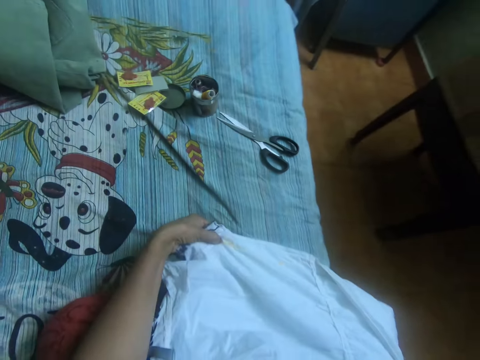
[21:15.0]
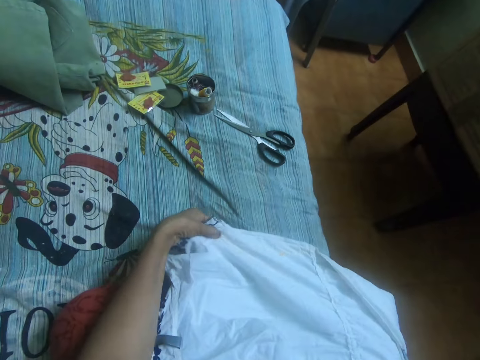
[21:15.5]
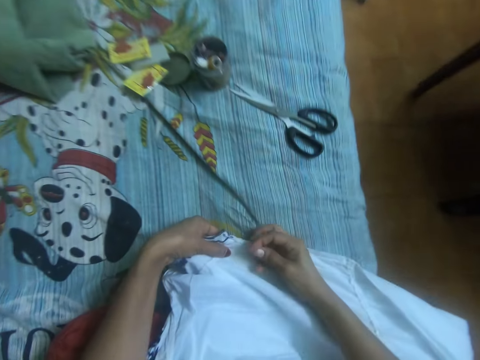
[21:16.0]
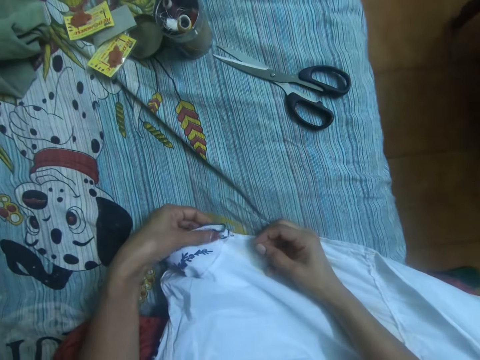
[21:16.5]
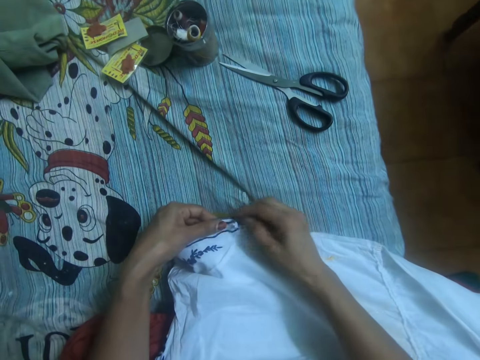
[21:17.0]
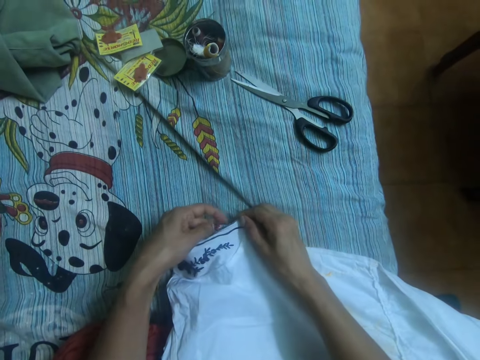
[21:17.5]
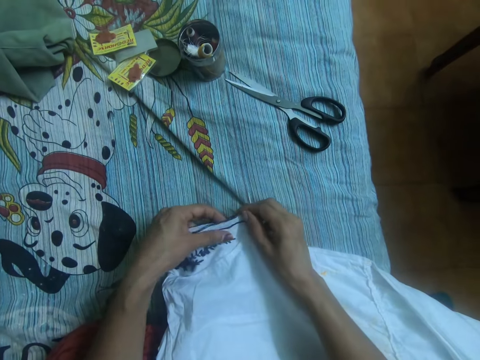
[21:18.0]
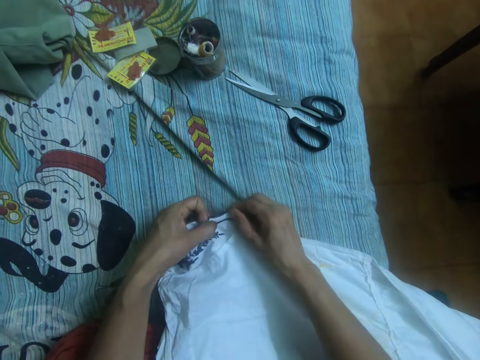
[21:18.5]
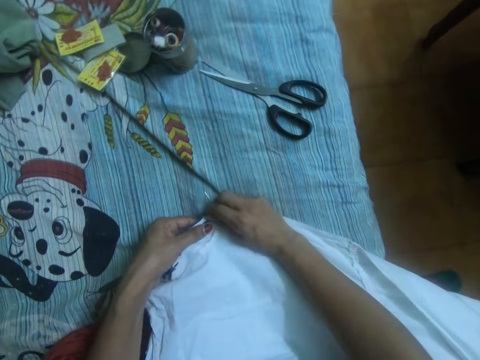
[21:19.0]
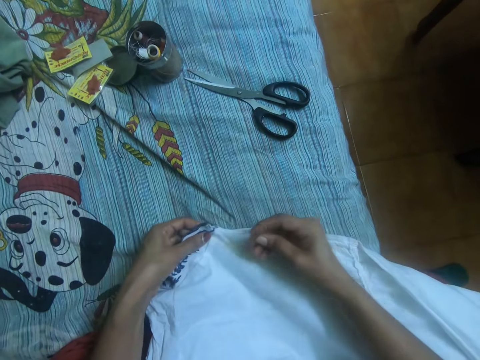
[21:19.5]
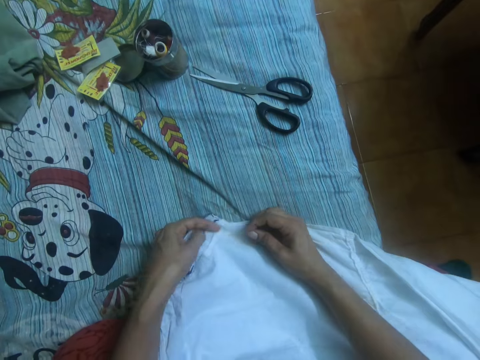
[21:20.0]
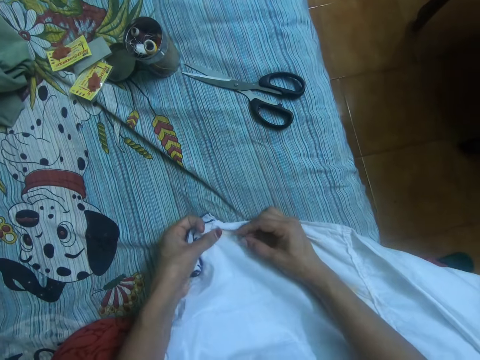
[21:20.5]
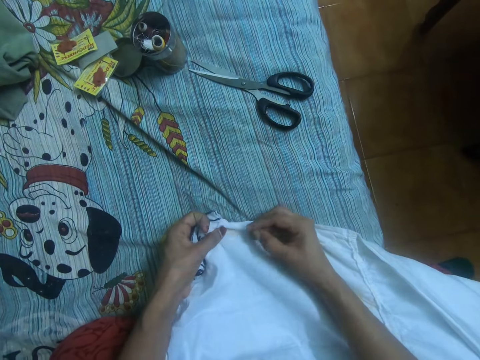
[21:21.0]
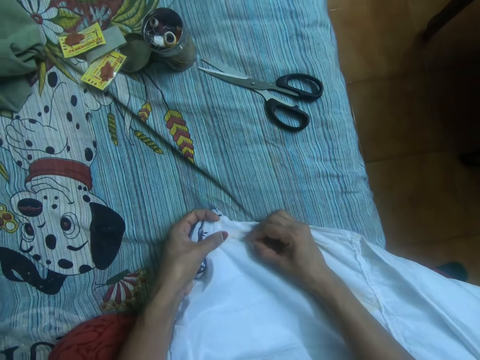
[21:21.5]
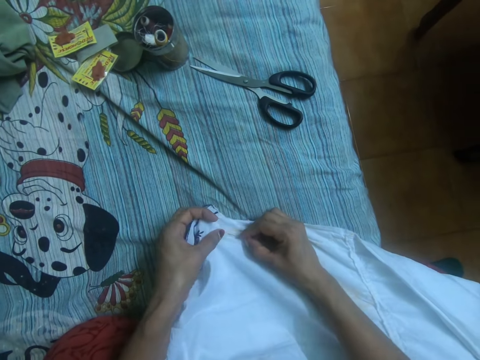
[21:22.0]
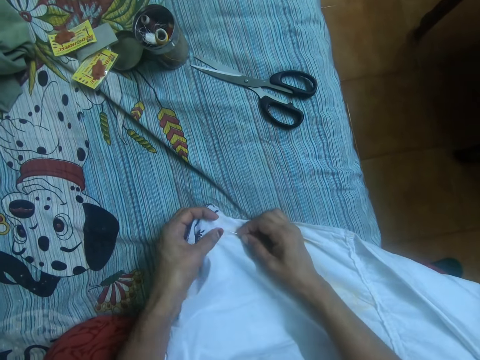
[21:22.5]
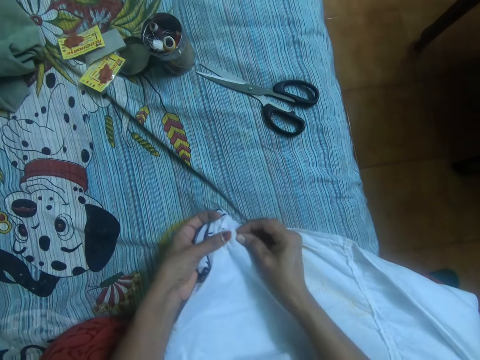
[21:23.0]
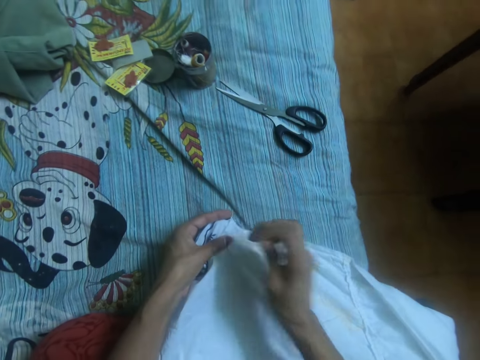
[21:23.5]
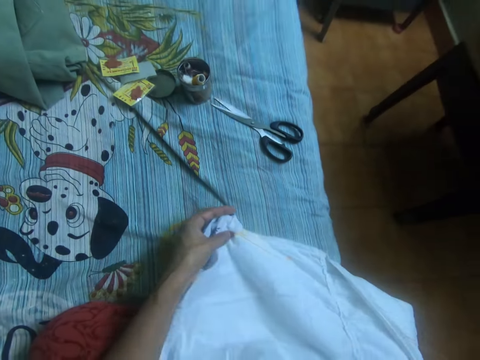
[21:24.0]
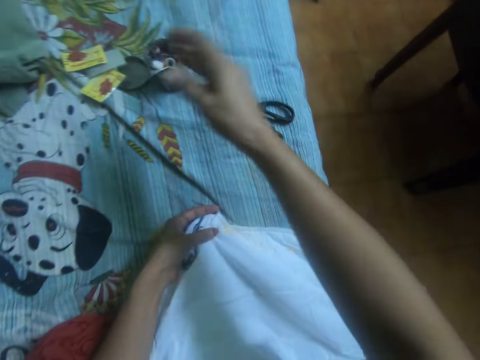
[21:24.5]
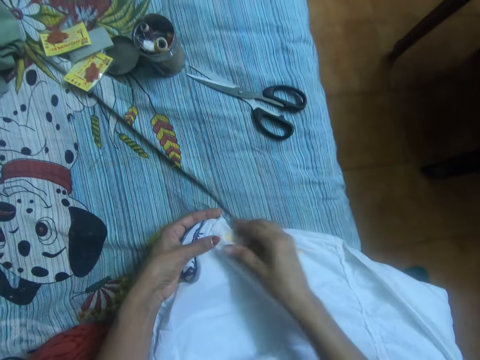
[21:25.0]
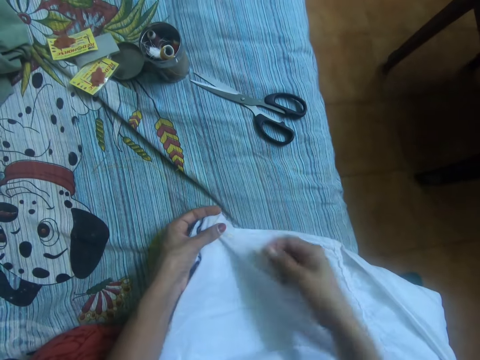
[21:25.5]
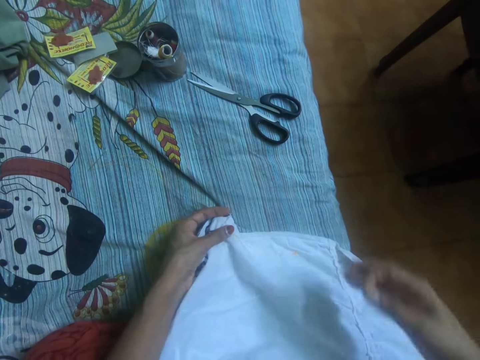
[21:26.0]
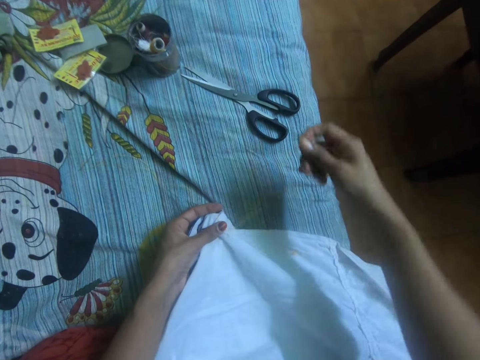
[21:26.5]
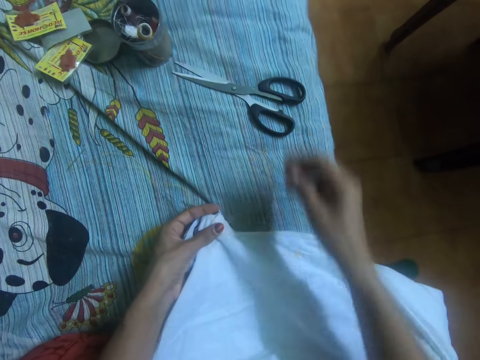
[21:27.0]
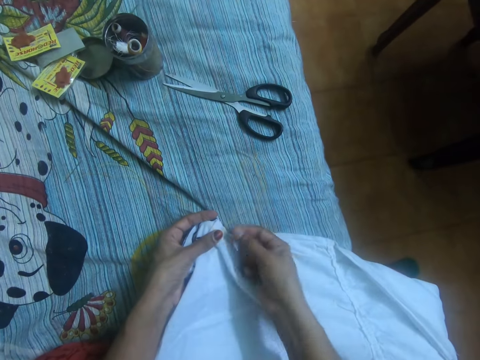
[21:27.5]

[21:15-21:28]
The camera wearer adjusts the dress with her right hand. She sews the dress with the needle in her right hand.

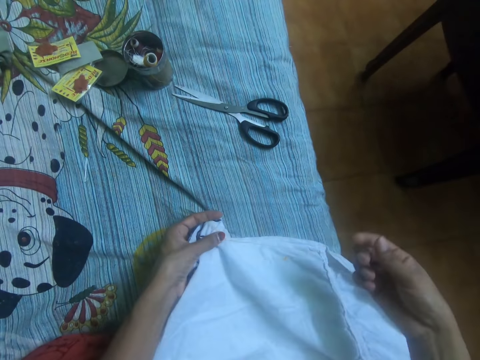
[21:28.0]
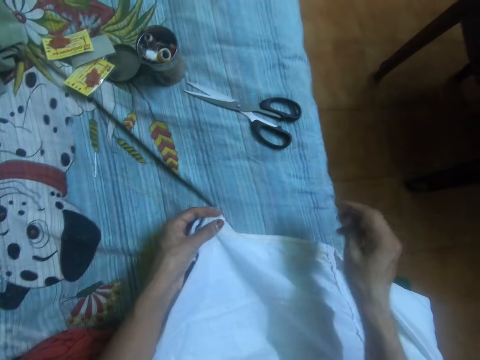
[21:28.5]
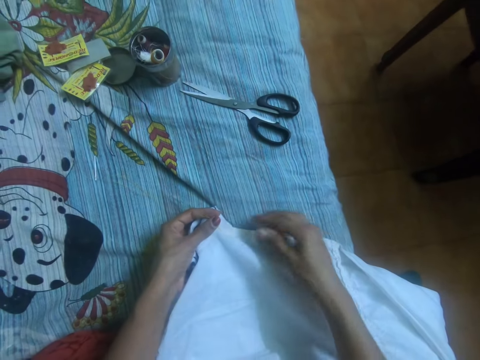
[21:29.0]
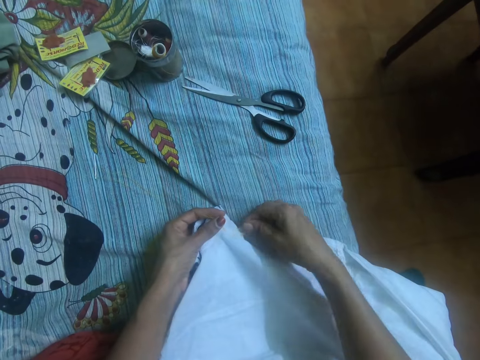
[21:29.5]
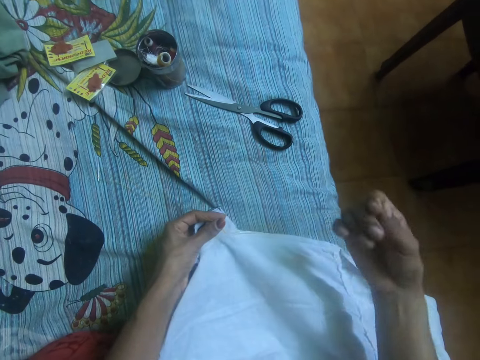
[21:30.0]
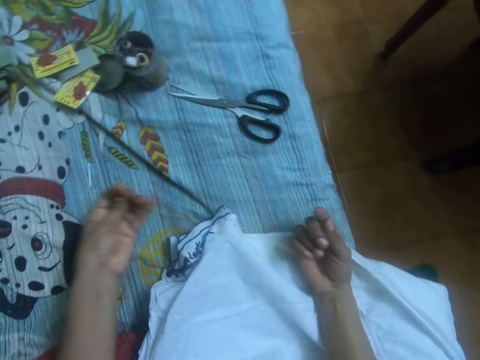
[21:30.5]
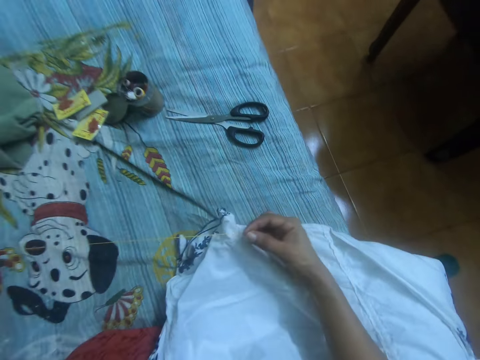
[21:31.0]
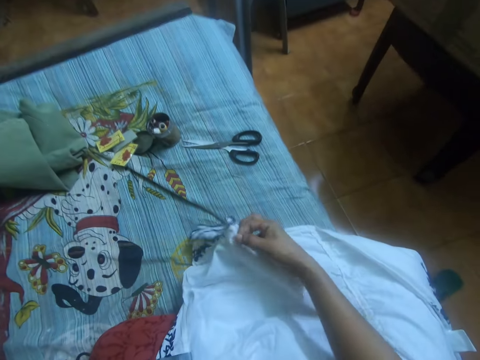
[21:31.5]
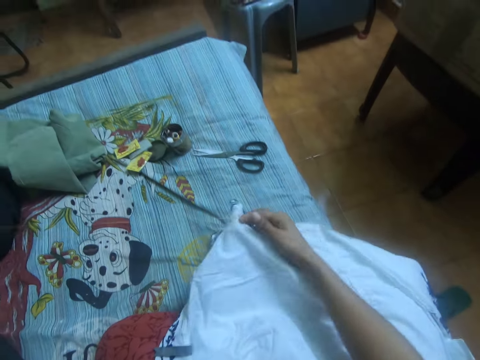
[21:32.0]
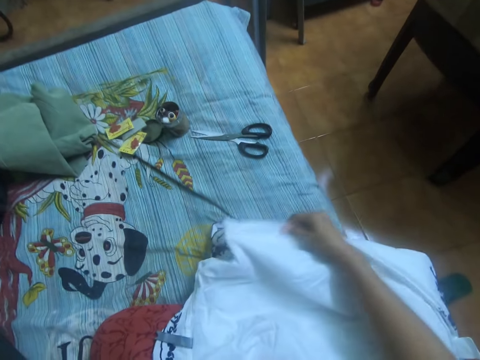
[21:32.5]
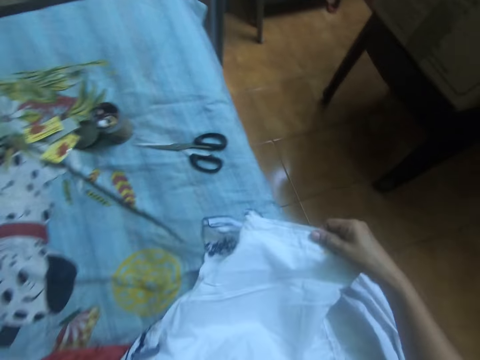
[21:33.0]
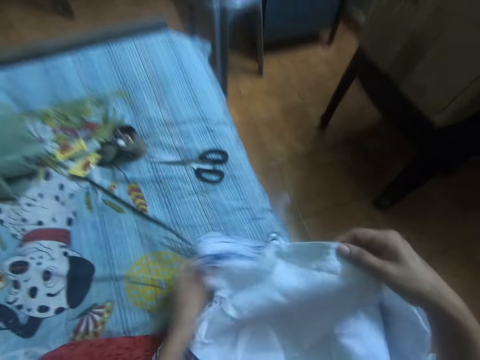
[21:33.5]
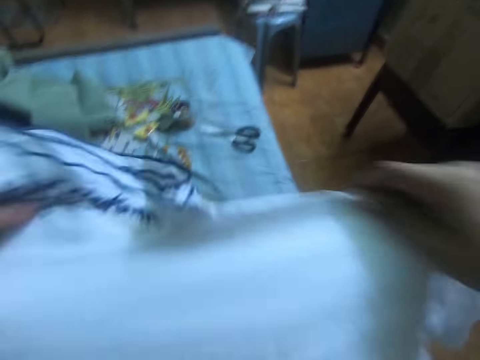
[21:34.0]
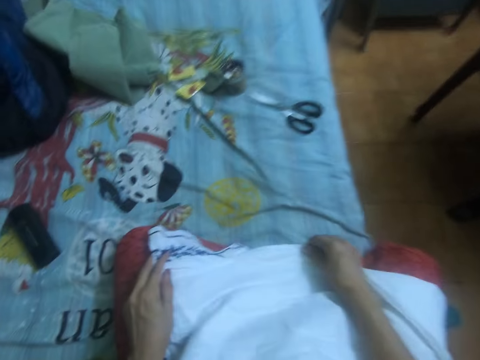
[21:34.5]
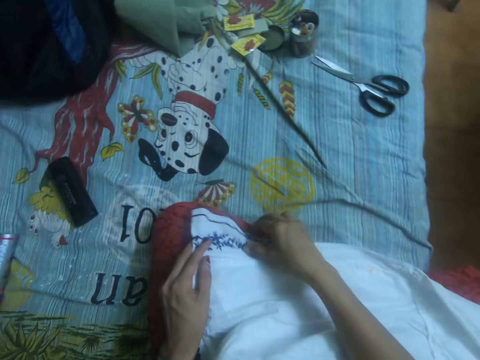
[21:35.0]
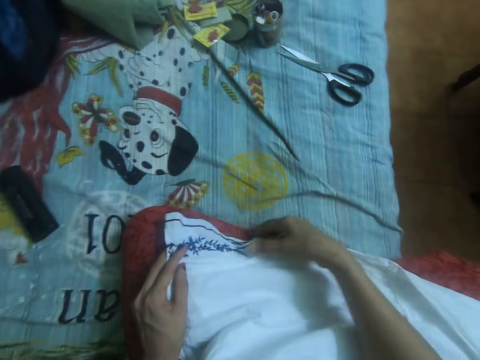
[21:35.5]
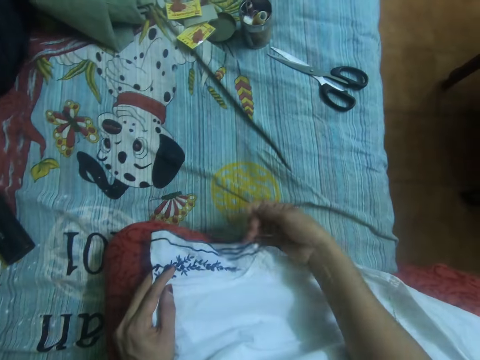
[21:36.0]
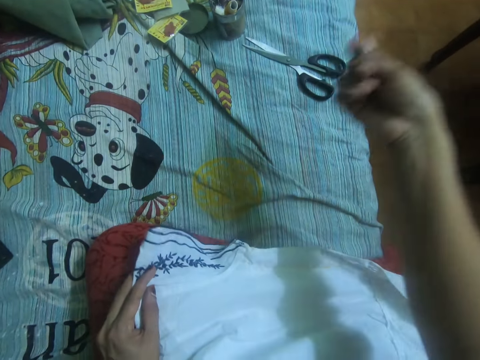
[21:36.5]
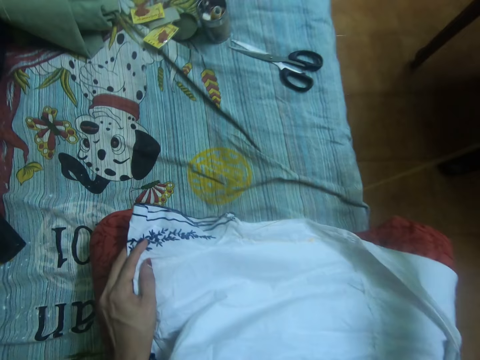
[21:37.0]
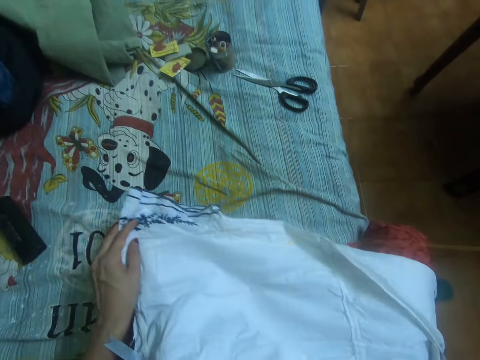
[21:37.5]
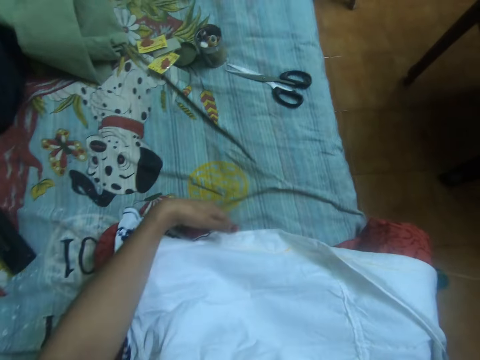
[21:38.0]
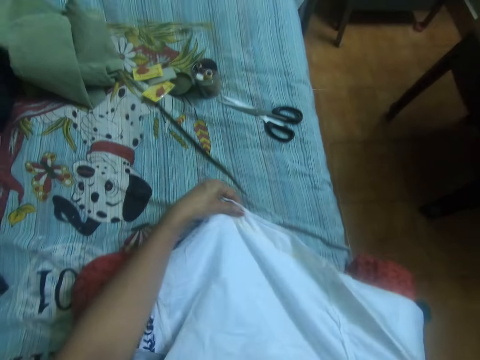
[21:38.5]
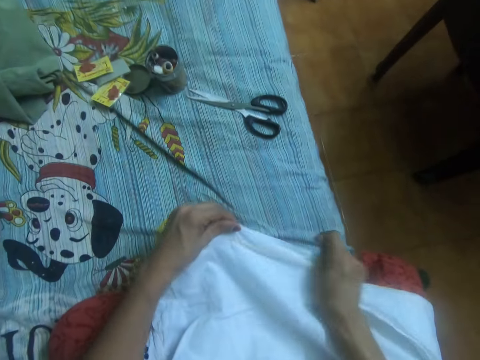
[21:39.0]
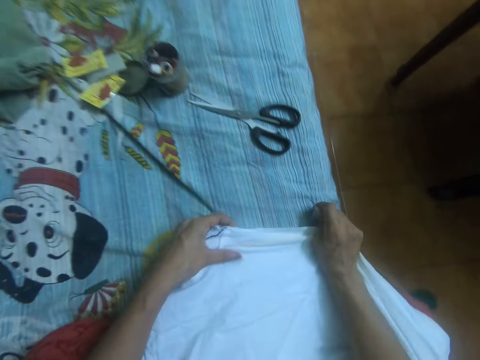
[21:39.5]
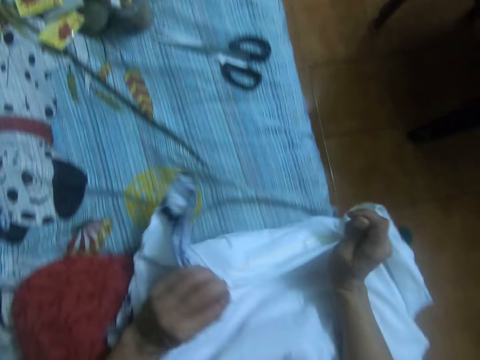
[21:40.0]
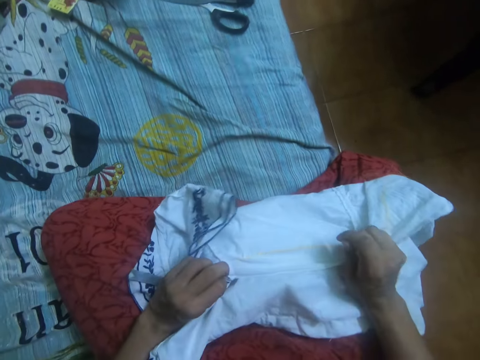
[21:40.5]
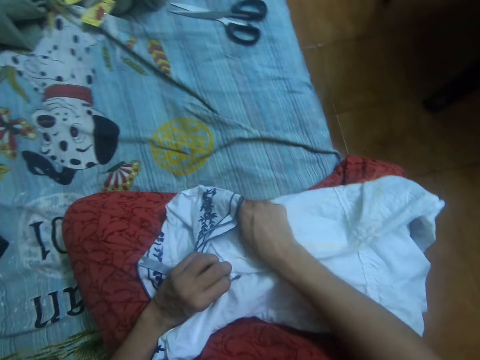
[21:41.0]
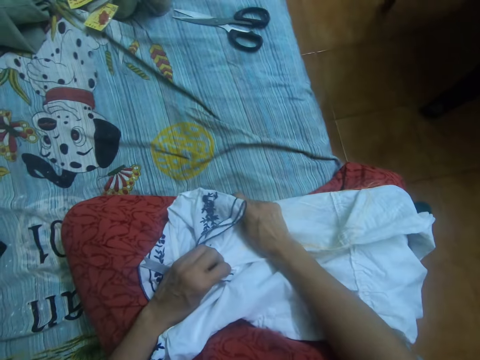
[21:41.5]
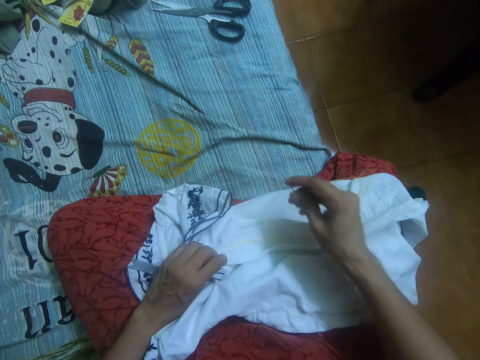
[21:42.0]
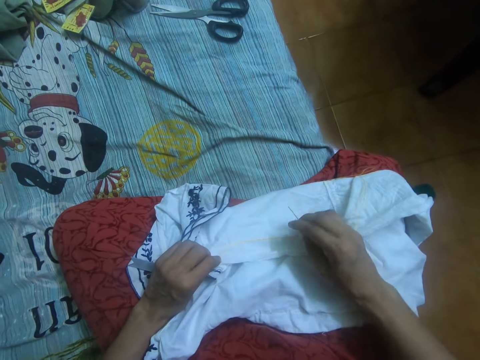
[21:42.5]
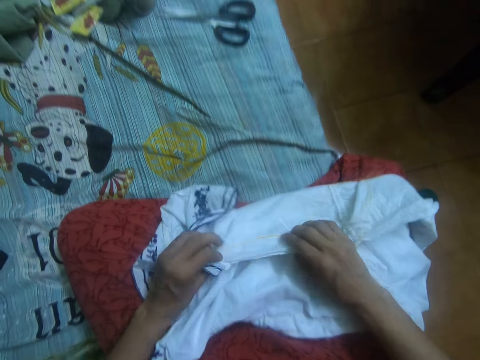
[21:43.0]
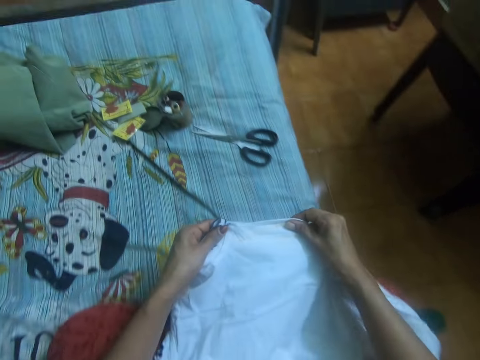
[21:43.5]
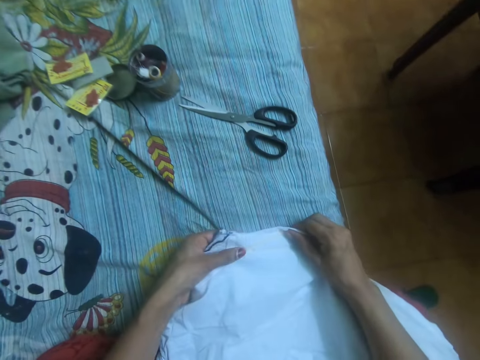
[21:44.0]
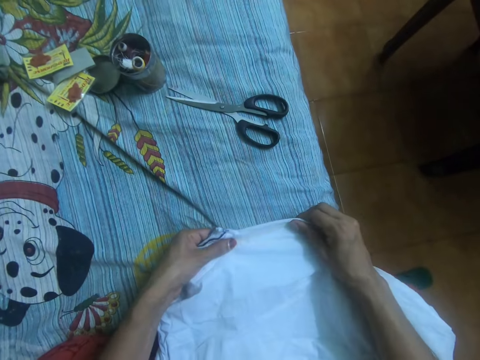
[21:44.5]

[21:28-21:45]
The camera wearer adjusts the thread in the dress with her left hand. She adjusts the dress with her hands. She adjusts the thread with her right hand. She adjusts the dress with her hands.
